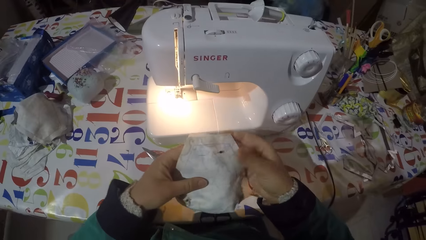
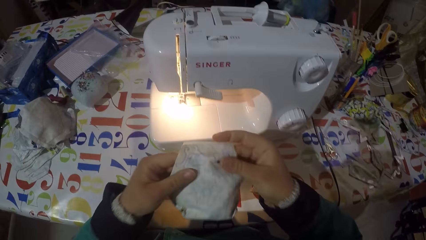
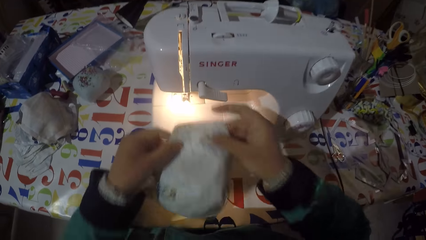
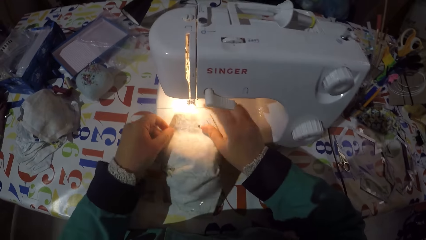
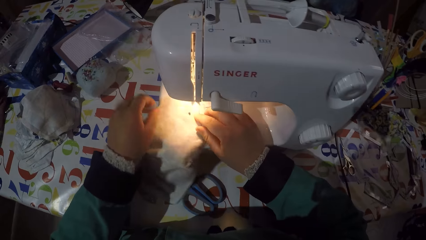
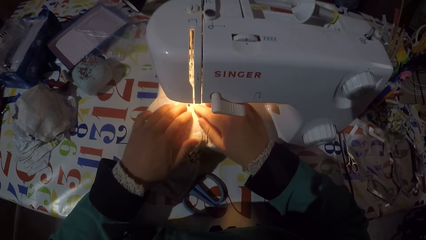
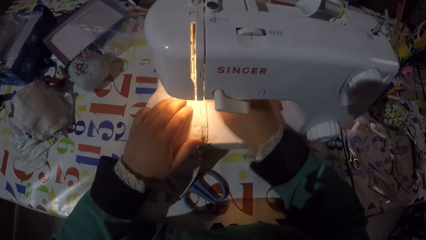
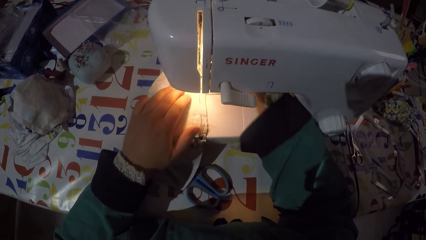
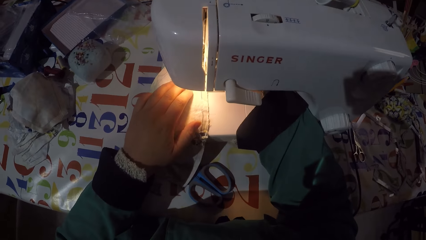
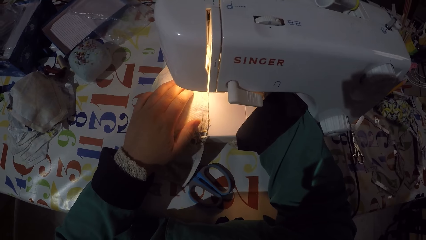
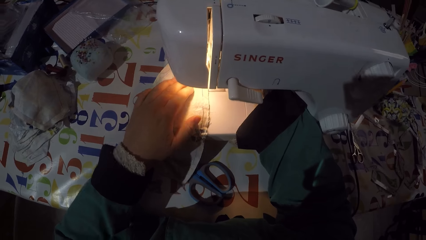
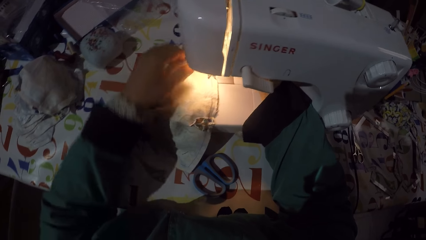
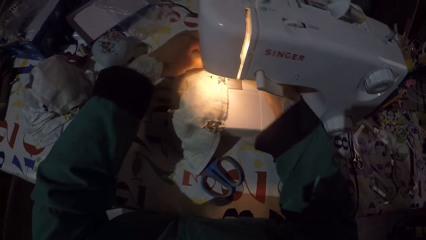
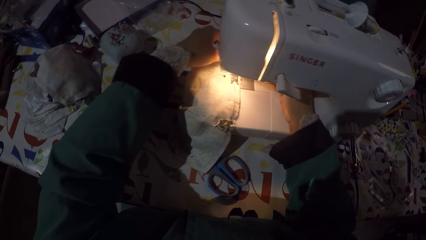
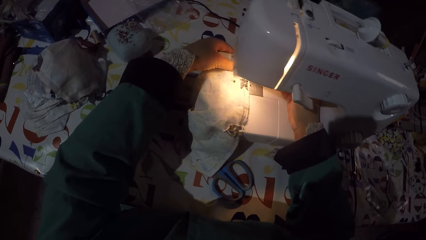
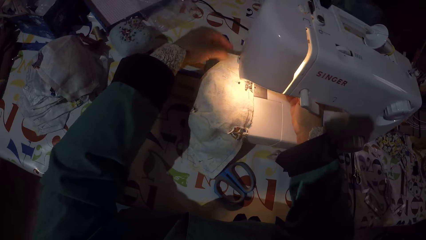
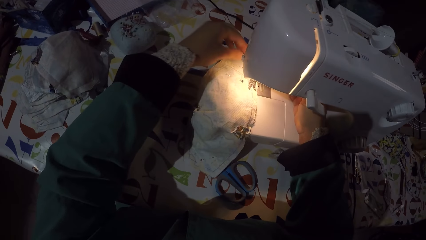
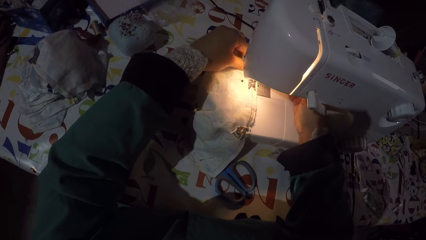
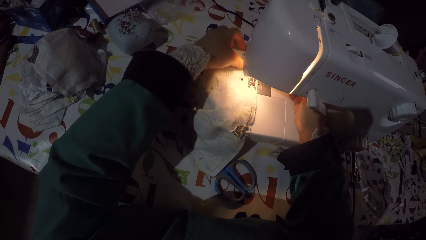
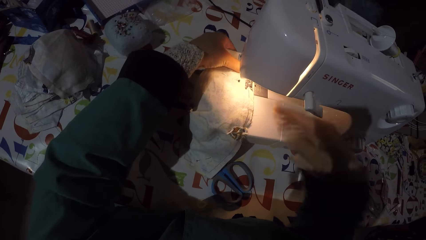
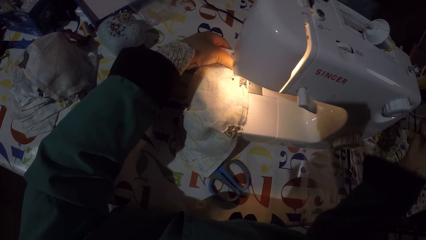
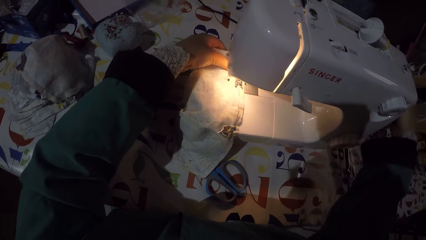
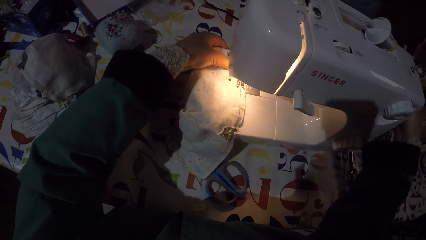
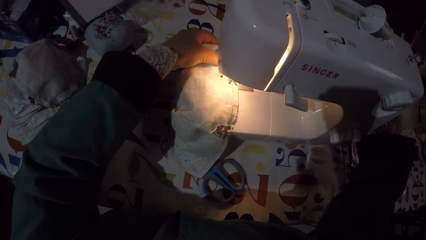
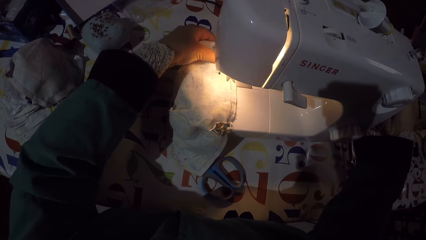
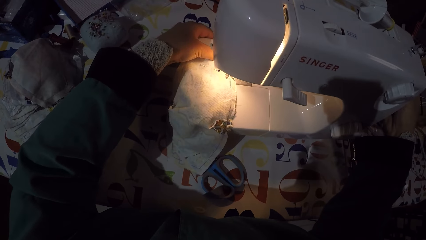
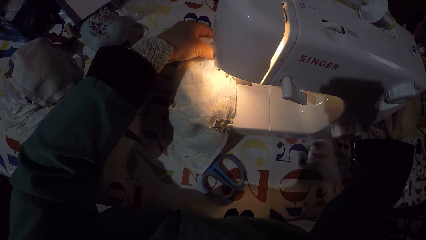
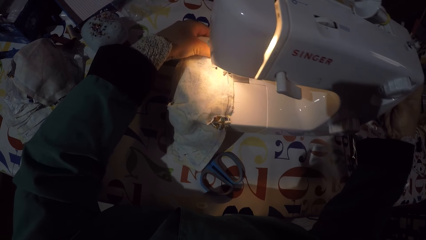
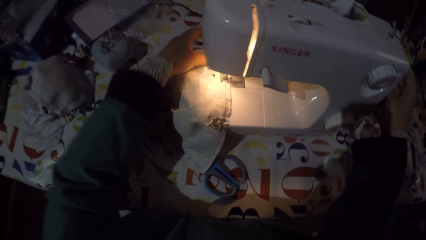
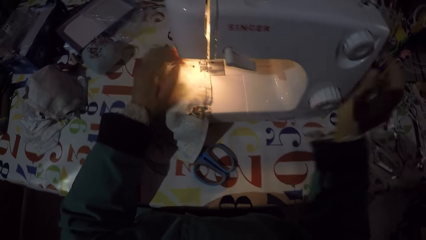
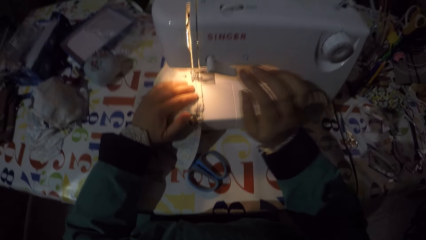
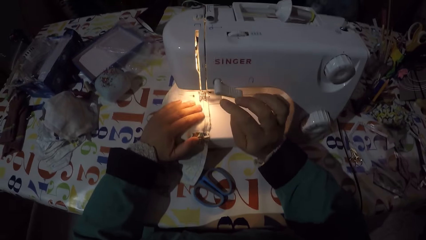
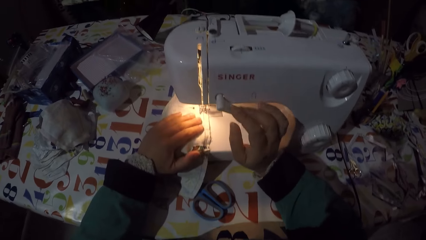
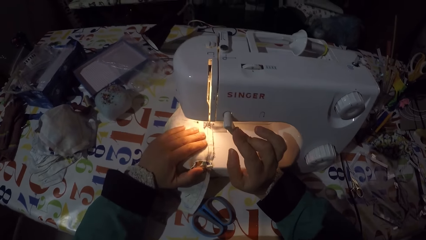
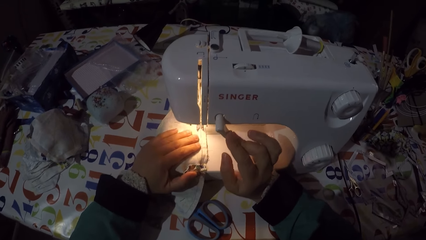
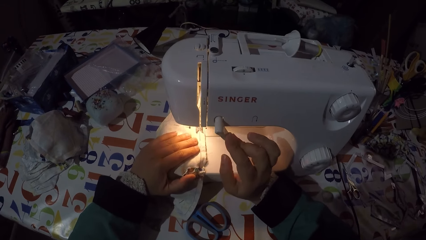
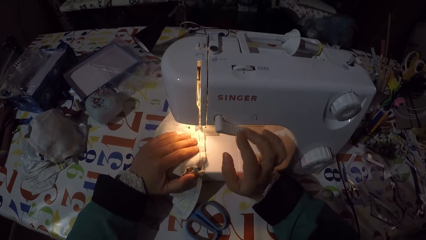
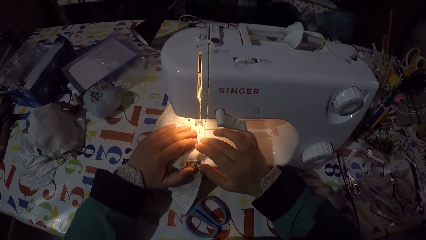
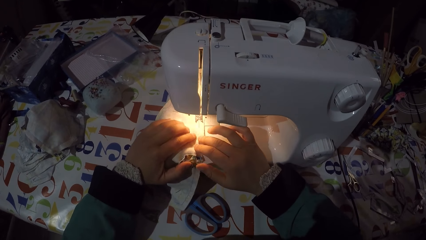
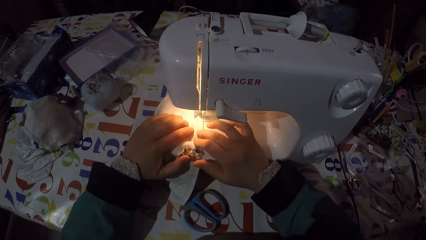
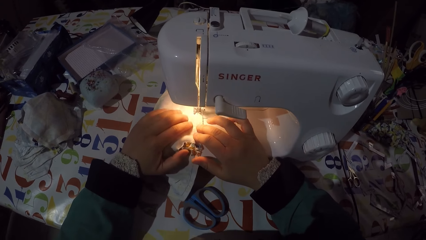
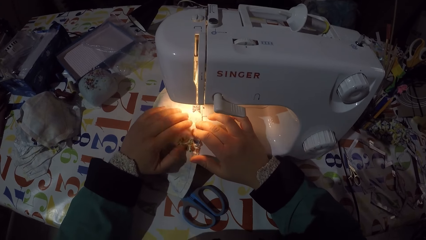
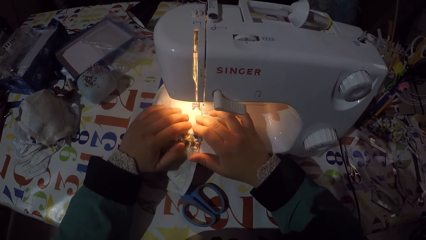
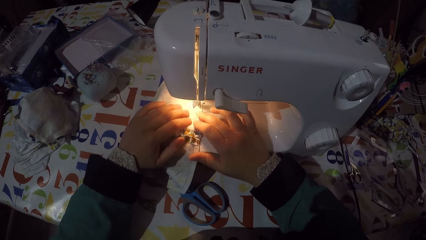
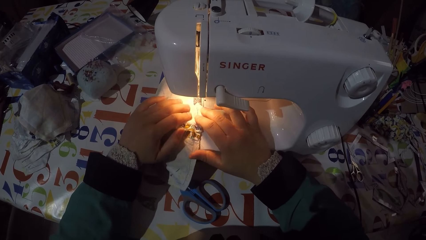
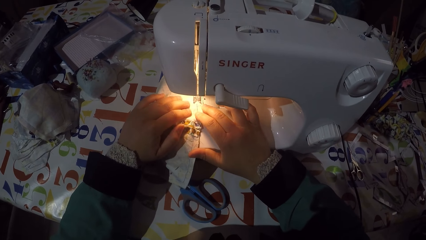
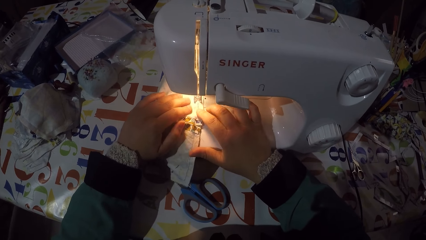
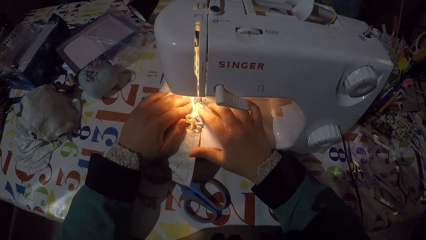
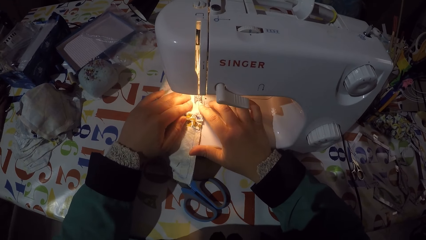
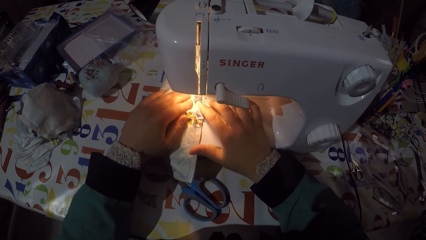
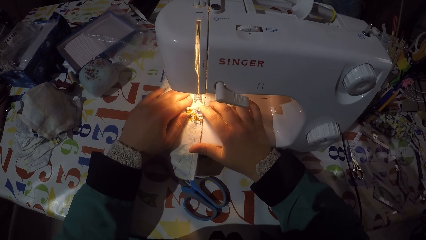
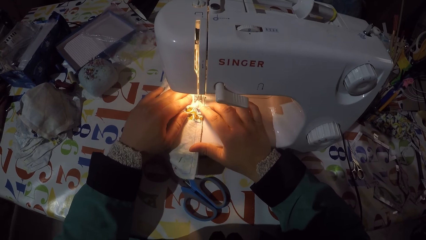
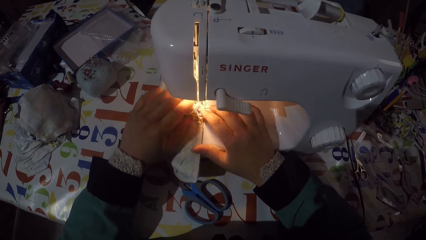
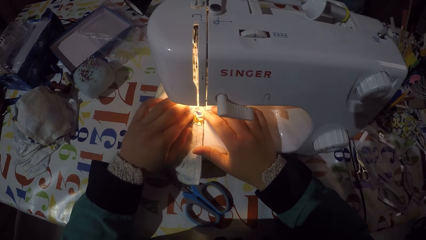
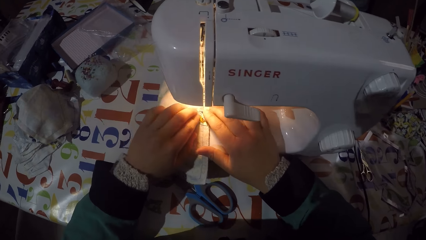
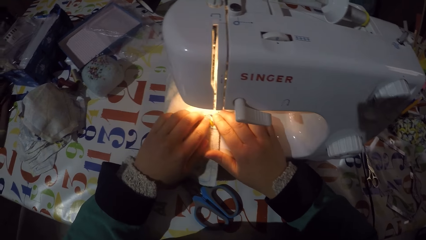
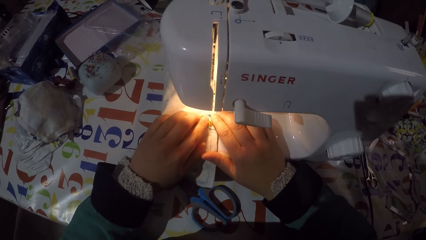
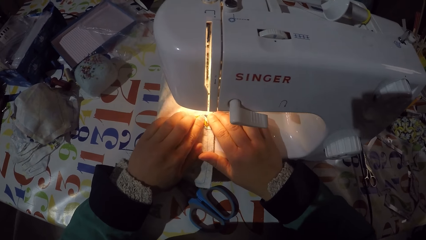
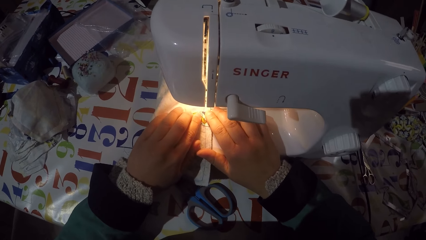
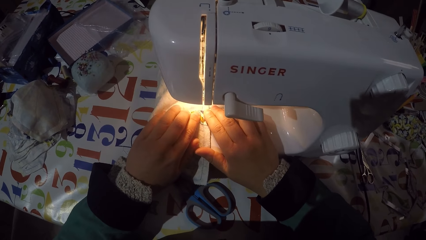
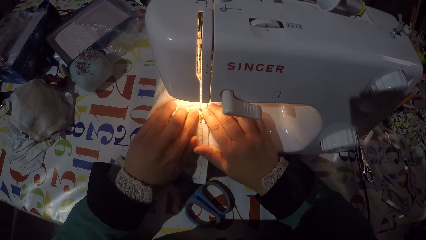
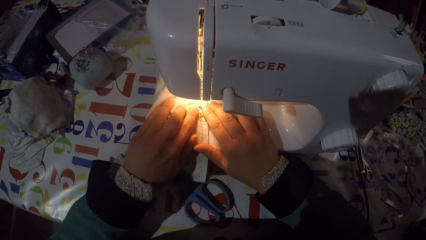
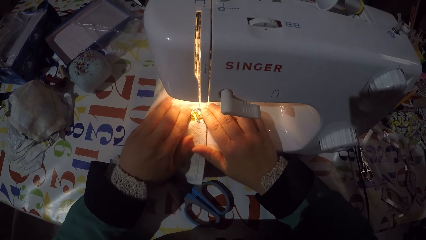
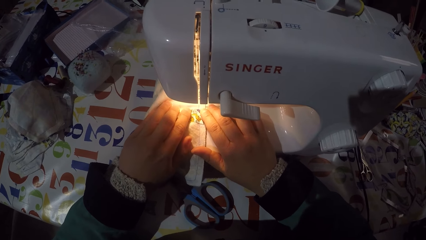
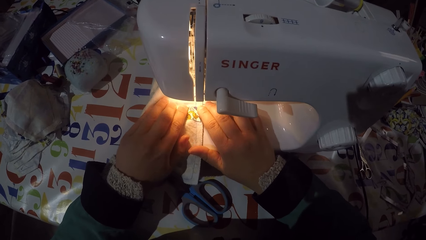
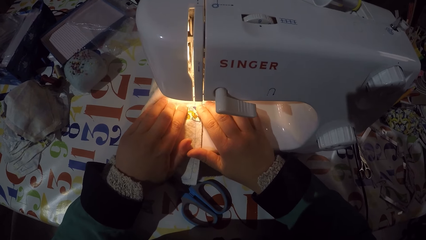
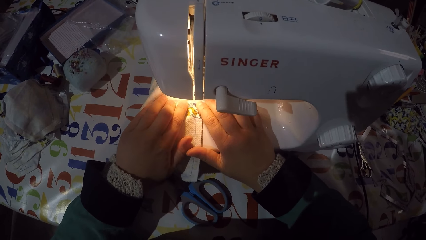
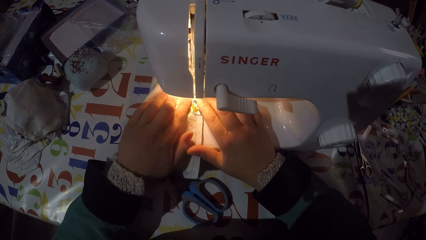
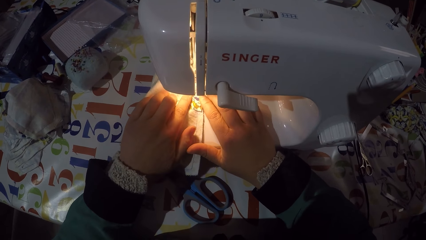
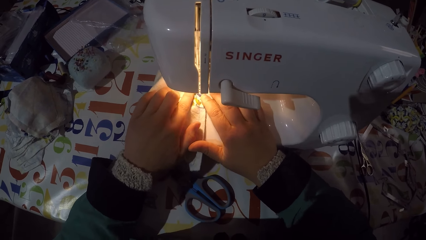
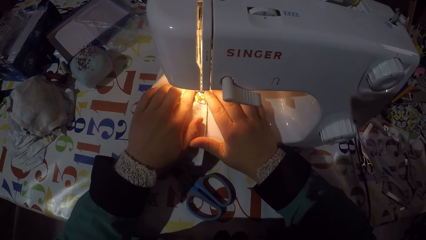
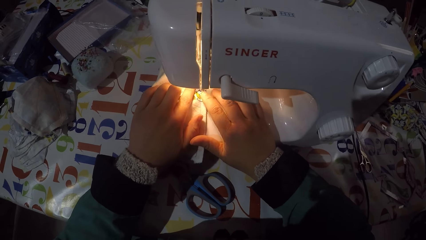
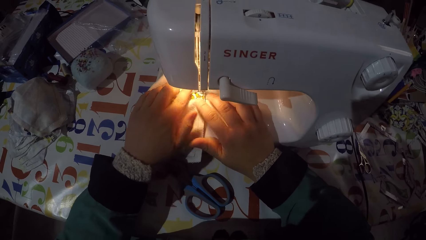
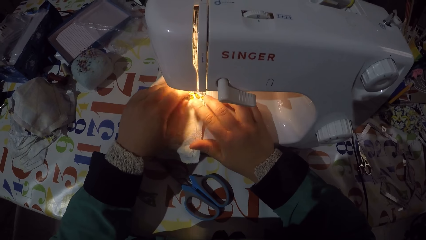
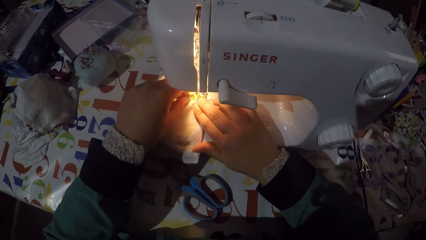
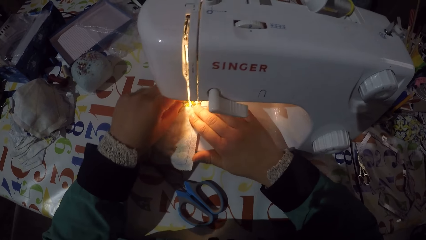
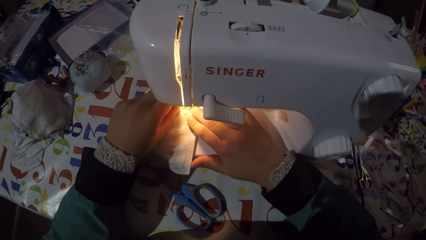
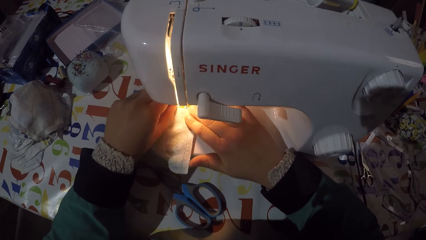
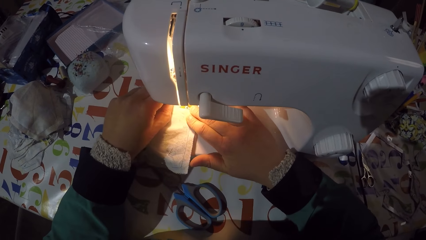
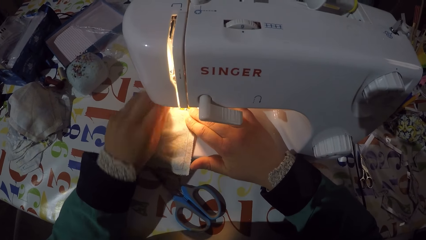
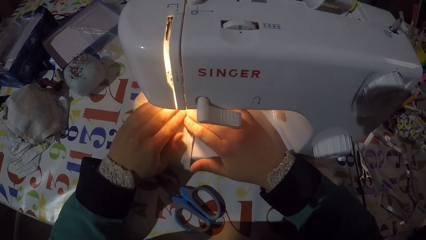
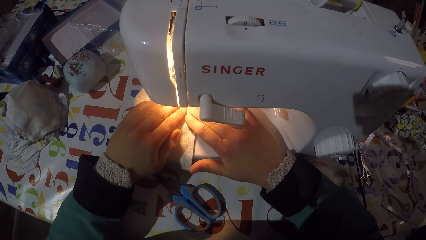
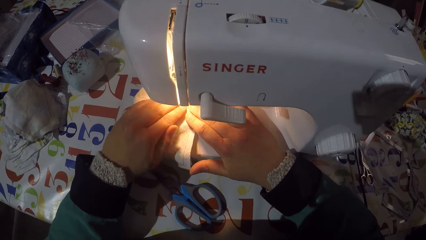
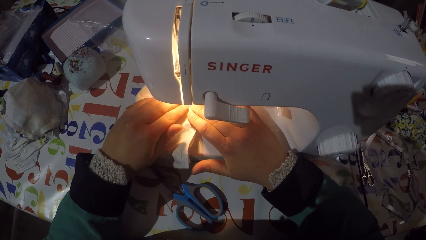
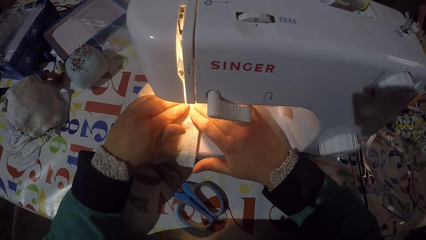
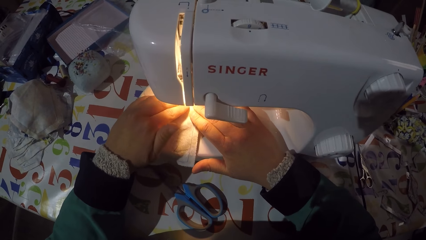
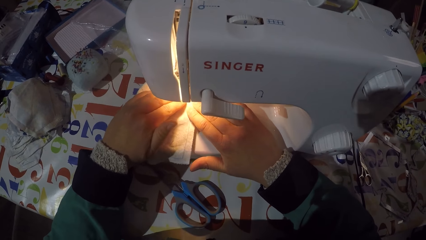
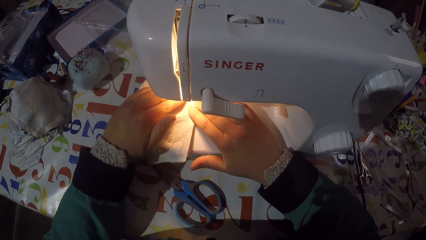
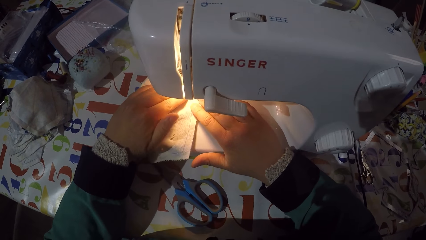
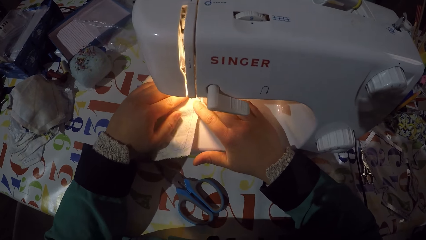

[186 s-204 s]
The camera wearer holds the piece of garment or face mask with his hands. He puts the piece of garment on the sewing machine flat bed. He moves the pressure foot lever with his right hand. He holds the piece of garment on the sewing machine. He moves the sewing machine handwheel with his right hand. He moves the sewing machine reverse control with his right hand. He sews the piece of garment with the sewing machine. He pulls a pin on the piece of garment. He straightens the face mask. He sews the piece of garment with the sewing machine.
